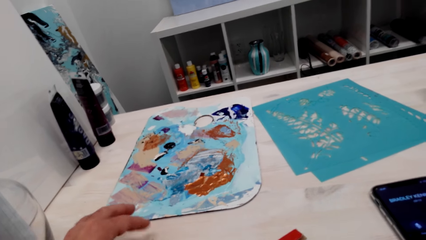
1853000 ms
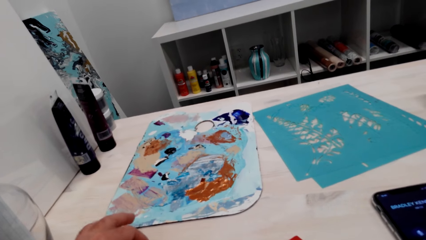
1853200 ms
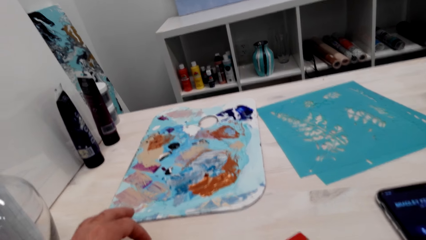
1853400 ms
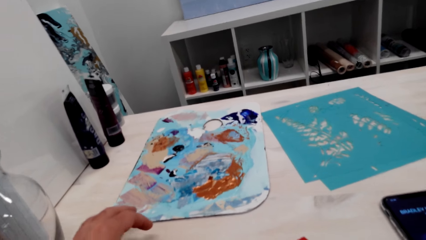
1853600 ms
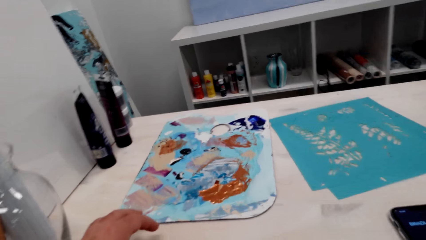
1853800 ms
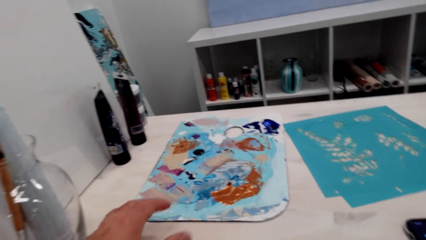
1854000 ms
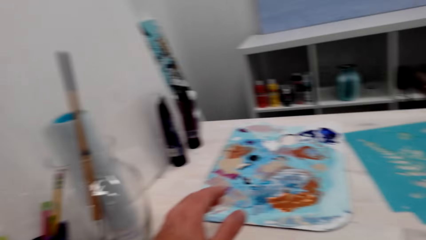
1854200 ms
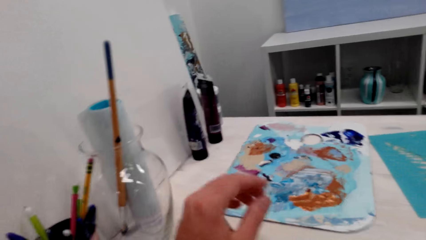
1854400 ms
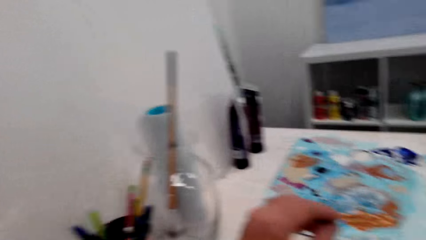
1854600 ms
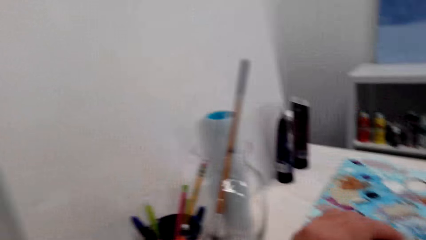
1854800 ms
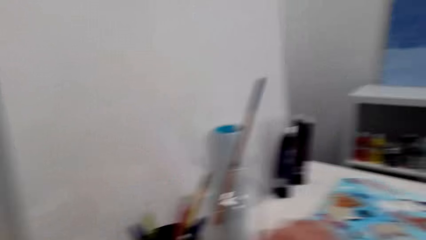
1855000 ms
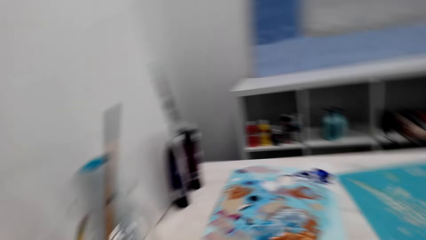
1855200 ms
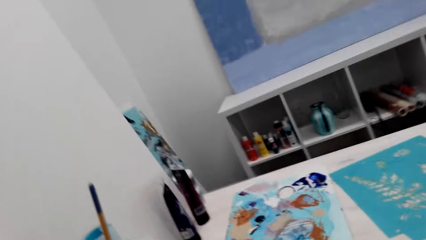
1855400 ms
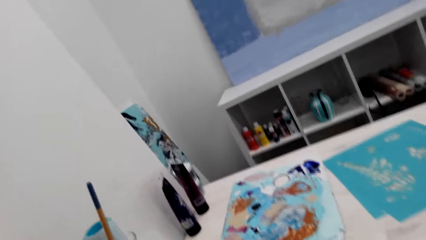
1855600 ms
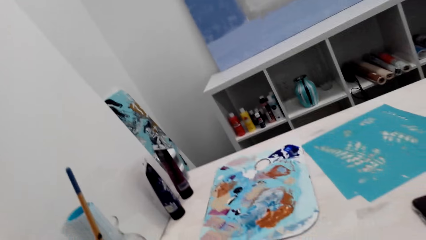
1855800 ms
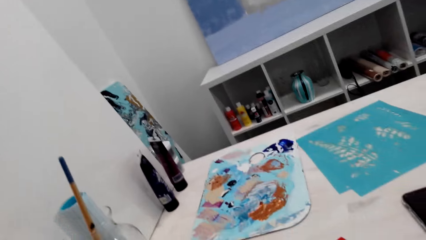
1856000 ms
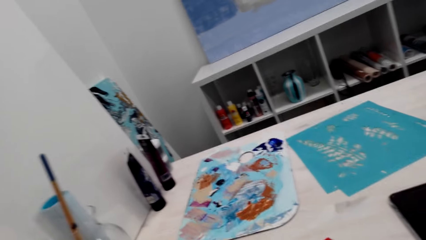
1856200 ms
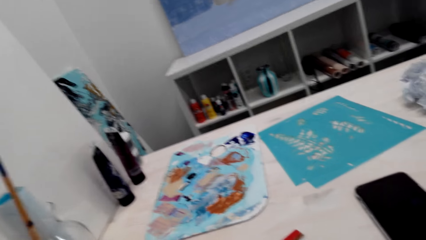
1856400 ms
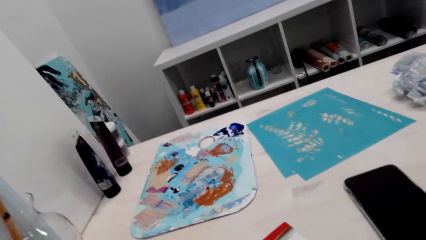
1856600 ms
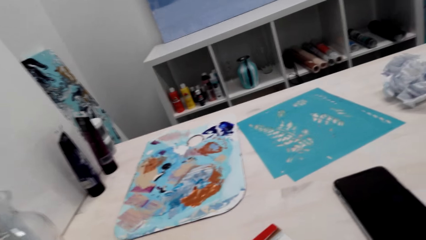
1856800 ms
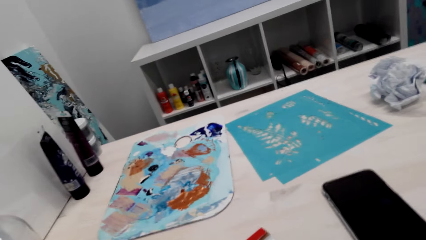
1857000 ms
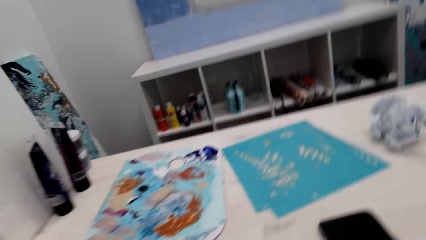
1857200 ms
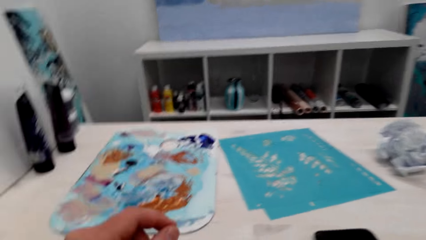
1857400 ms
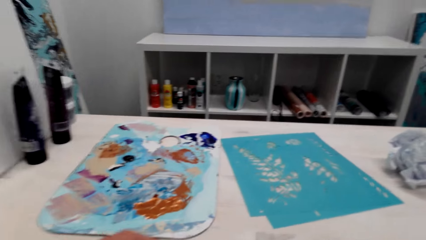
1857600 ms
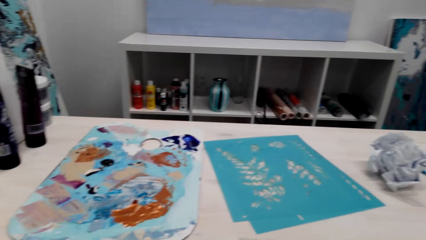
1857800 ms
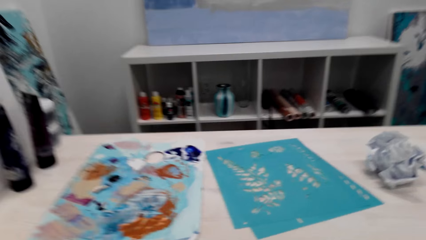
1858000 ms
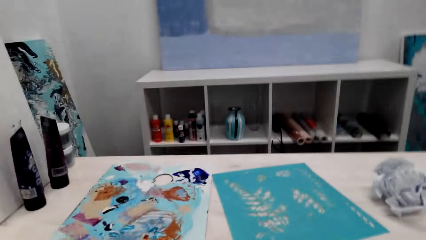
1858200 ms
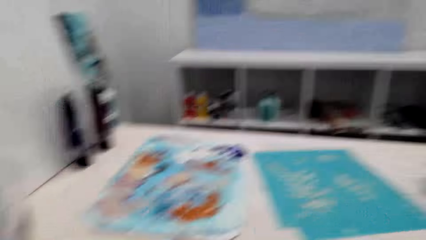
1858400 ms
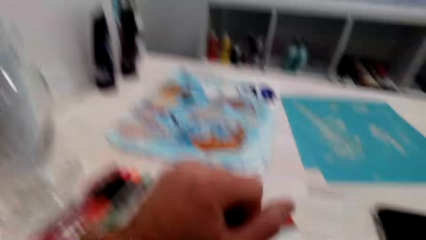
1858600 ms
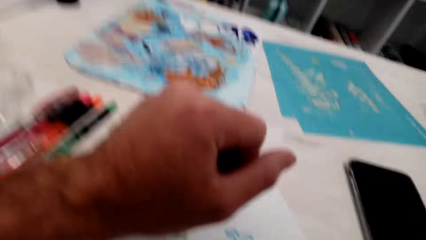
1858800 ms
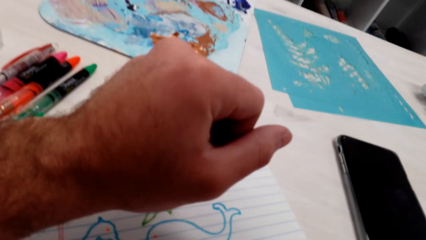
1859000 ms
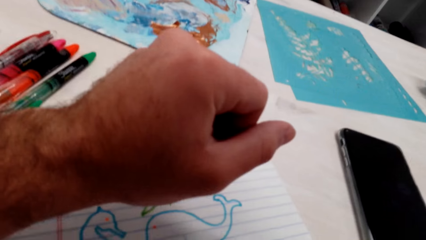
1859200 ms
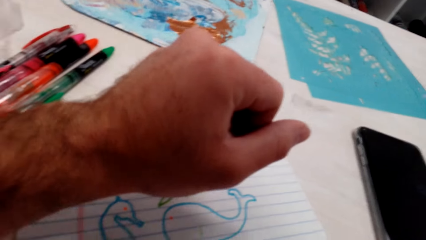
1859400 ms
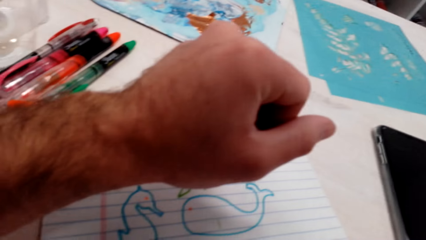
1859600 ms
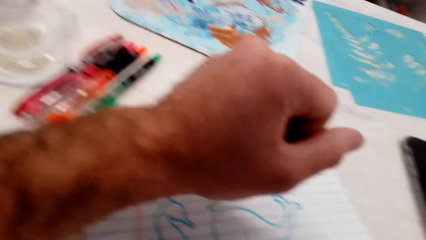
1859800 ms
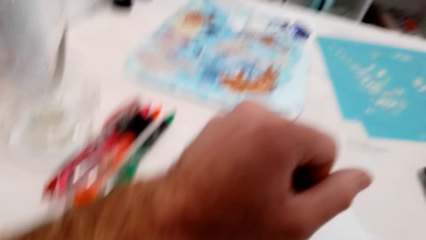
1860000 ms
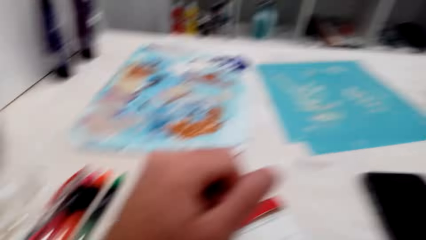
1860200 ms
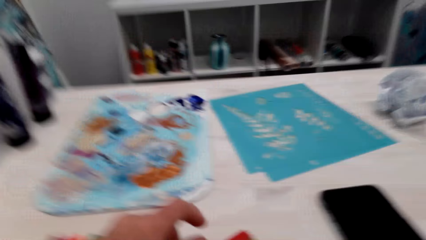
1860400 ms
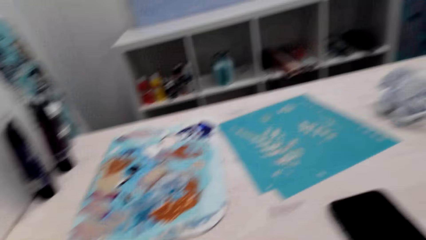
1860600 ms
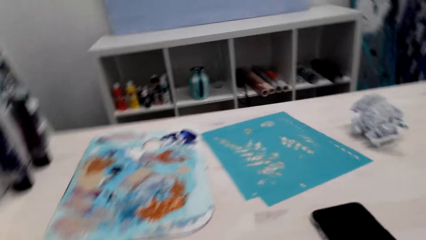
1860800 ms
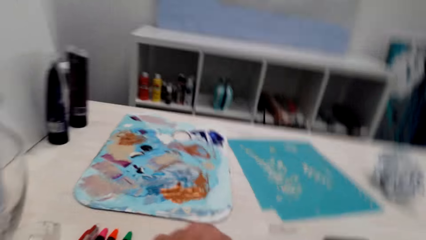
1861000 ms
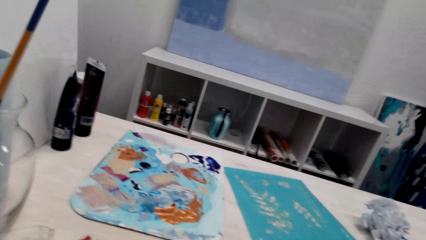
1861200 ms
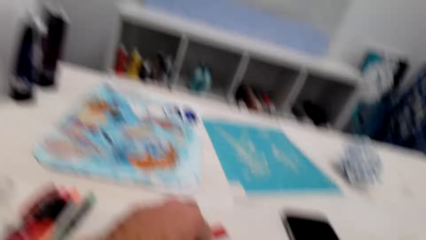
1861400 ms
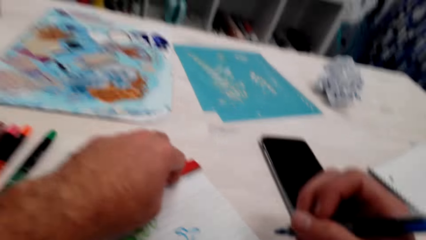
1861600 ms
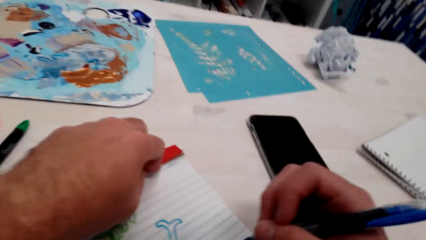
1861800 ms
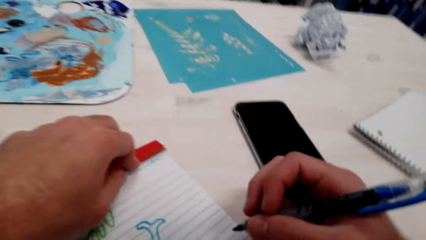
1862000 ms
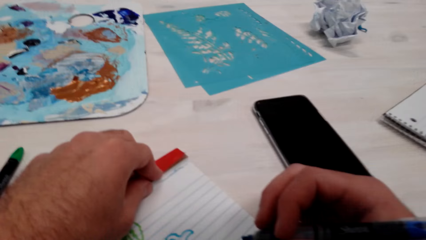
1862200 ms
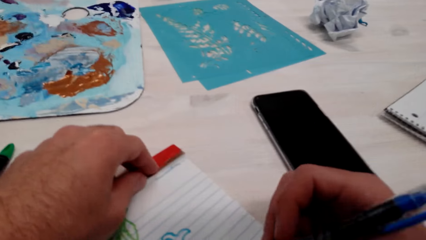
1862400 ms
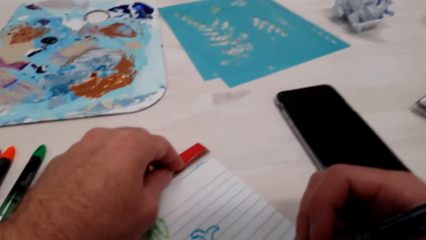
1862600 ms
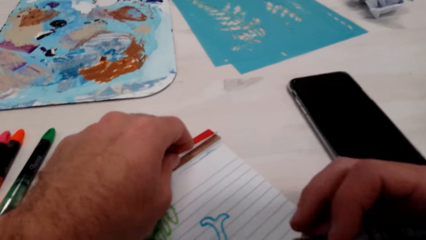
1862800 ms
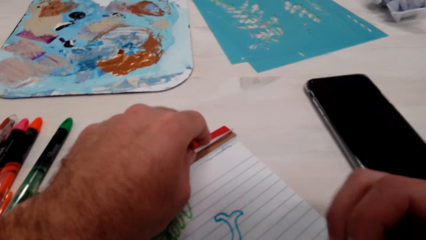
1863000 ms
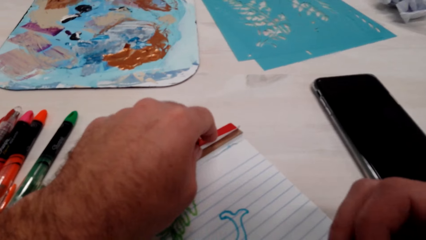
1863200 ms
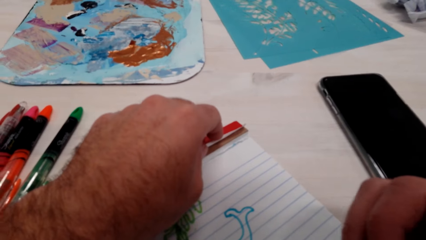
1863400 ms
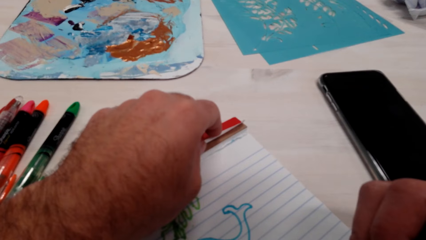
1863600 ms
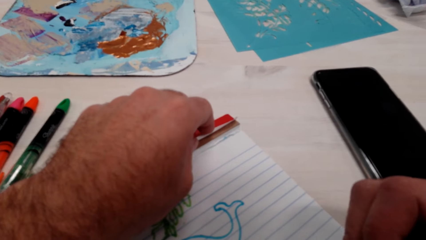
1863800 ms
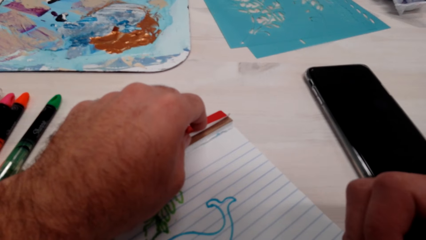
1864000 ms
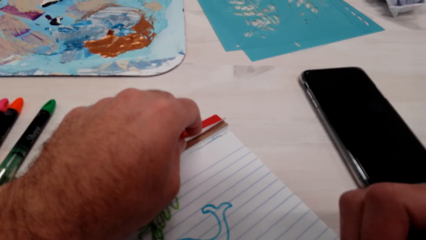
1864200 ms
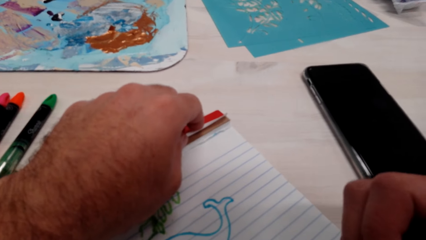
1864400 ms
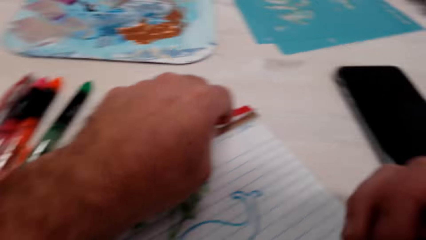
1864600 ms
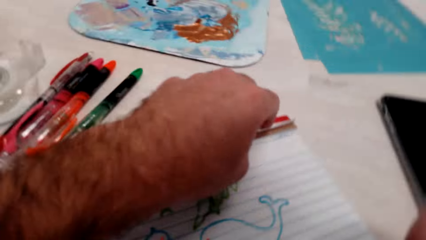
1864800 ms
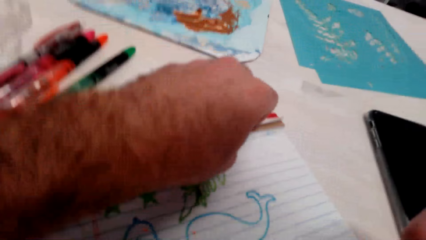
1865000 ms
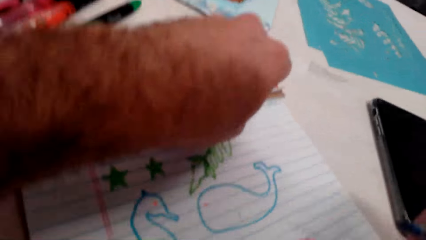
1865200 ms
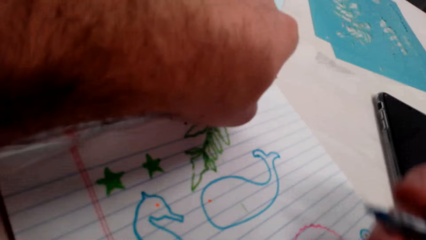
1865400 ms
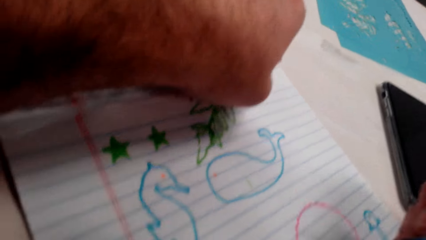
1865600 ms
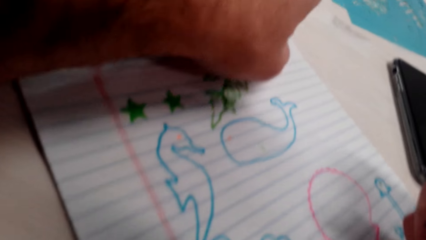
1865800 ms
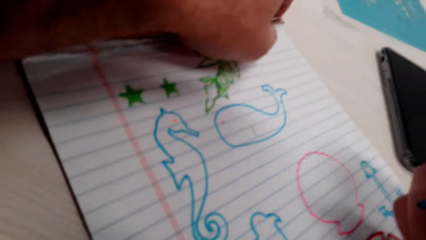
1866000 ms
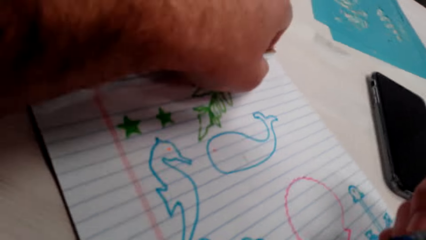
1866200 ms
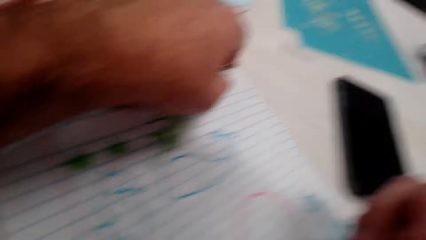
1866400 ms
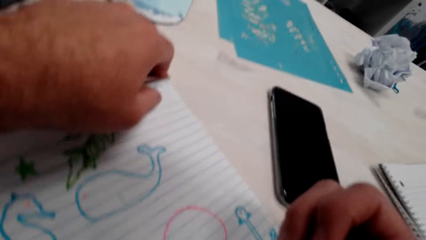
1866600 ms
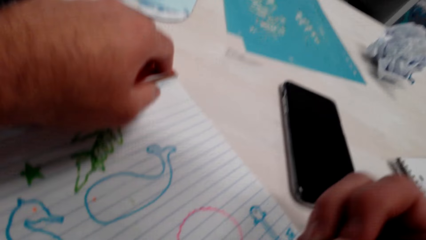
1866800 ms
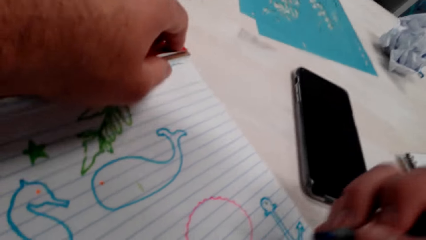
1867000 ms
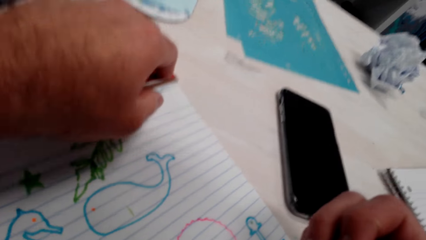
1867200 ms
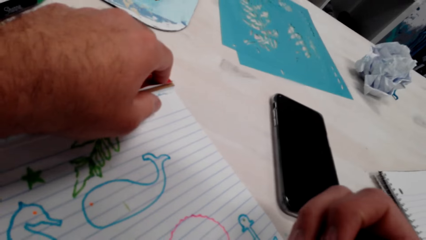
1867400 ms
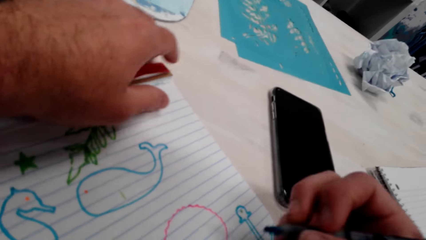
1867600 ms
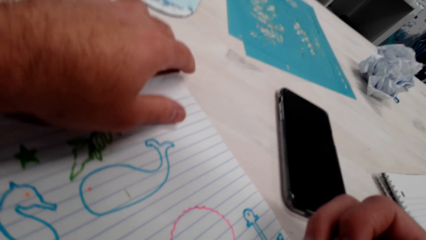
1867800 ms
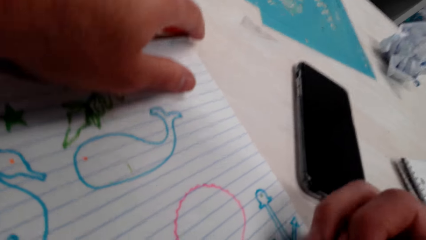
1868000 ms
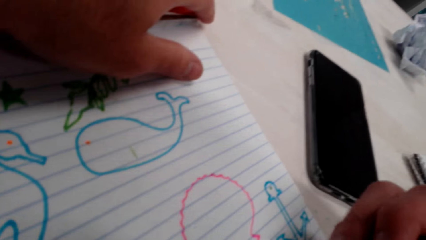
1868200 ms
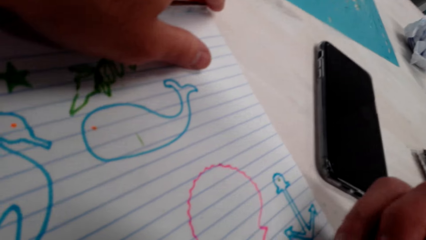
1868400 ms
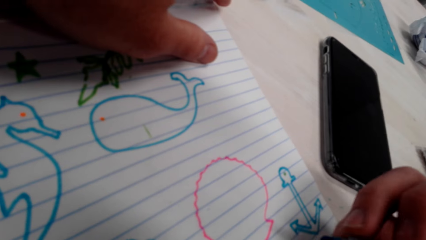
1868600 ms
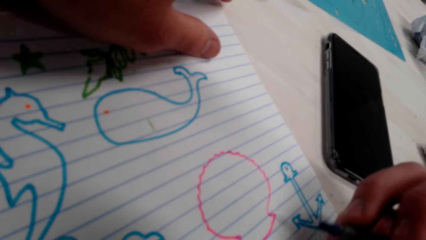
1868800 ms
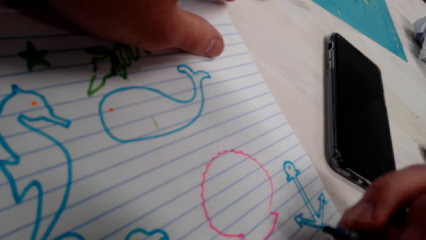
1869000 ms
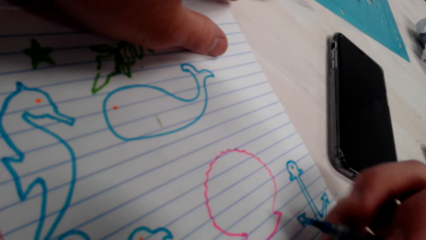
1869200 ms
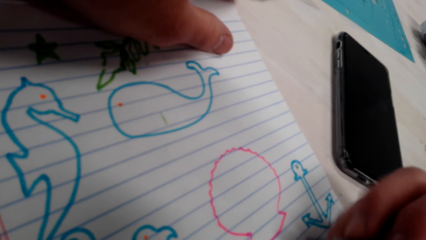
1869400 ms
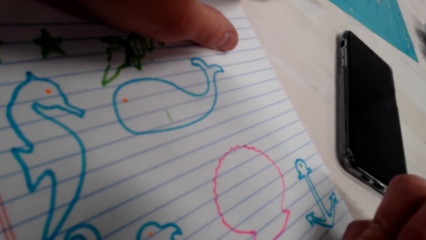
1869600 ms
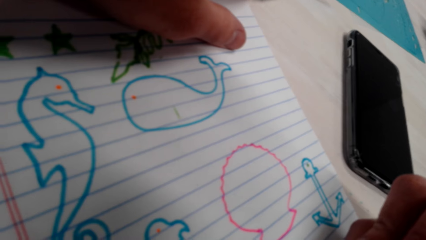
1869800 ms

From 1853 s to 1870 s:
The camera wearer draws on a piece of paper.
